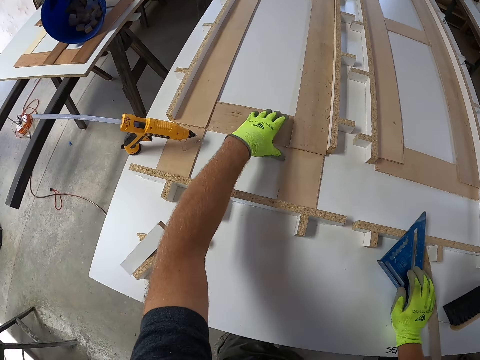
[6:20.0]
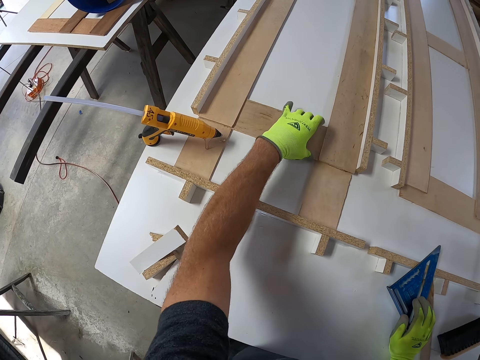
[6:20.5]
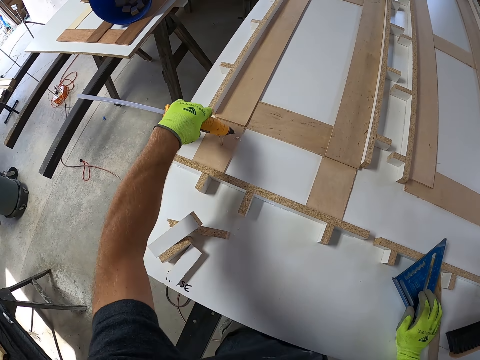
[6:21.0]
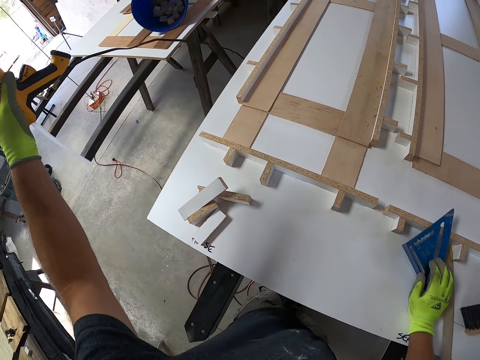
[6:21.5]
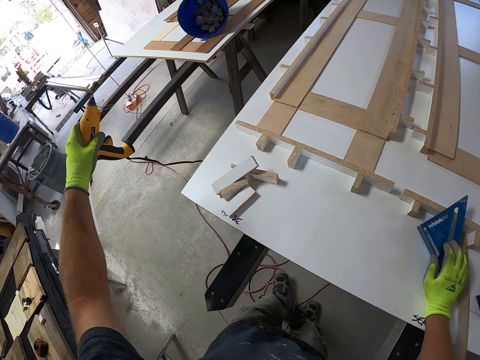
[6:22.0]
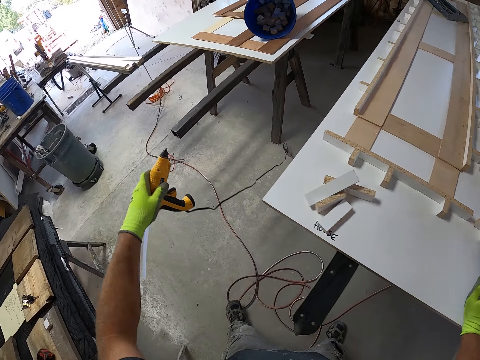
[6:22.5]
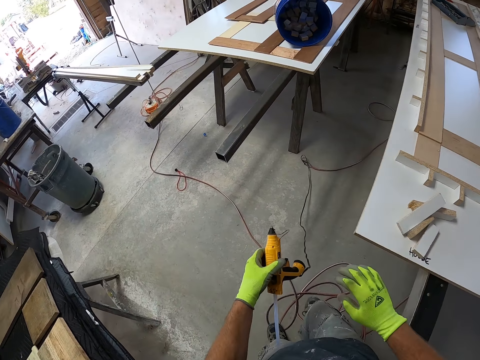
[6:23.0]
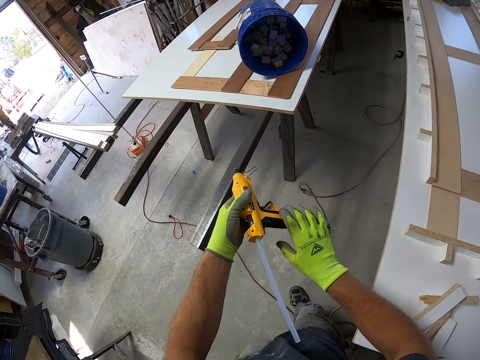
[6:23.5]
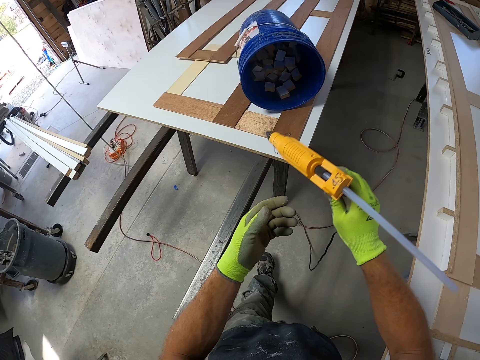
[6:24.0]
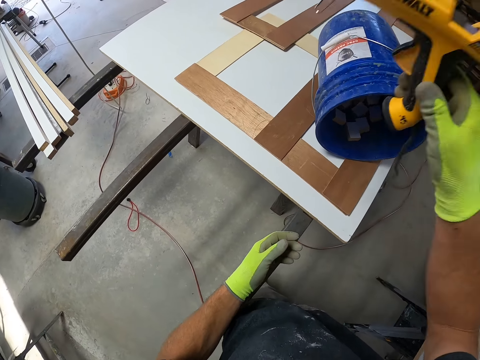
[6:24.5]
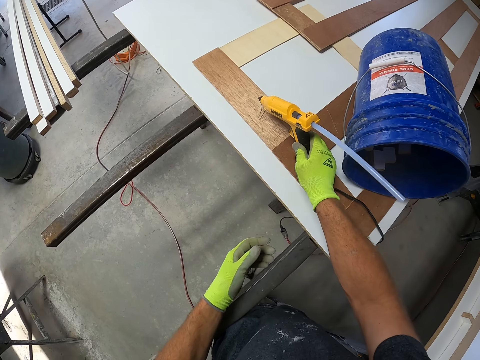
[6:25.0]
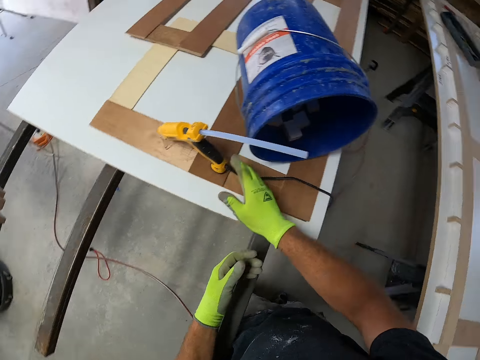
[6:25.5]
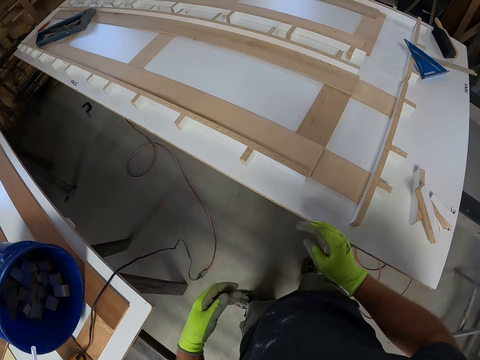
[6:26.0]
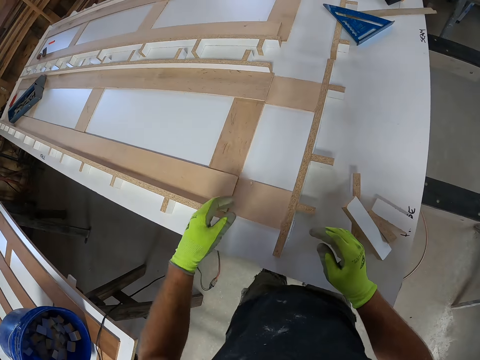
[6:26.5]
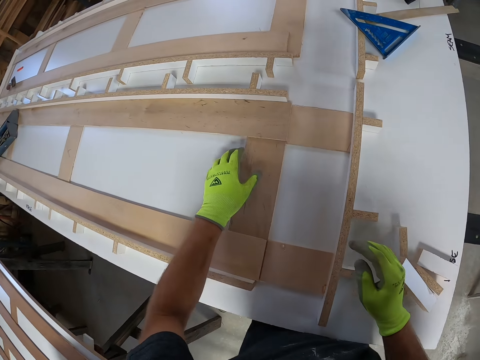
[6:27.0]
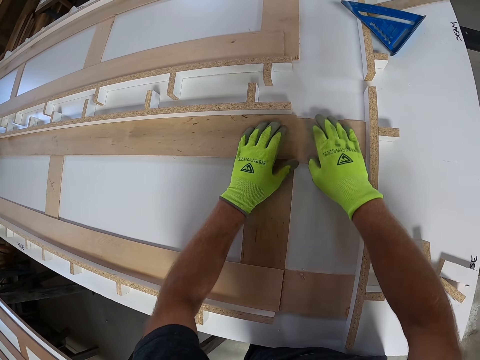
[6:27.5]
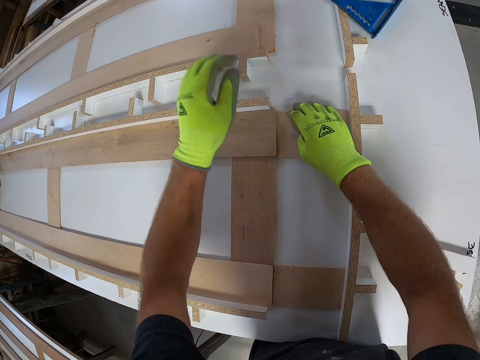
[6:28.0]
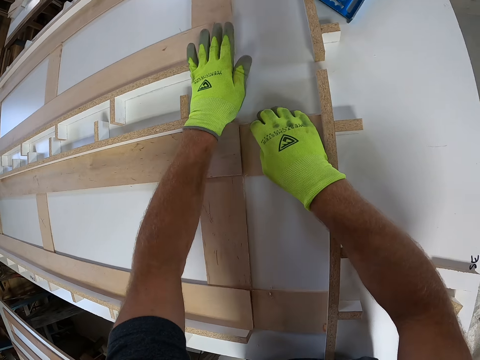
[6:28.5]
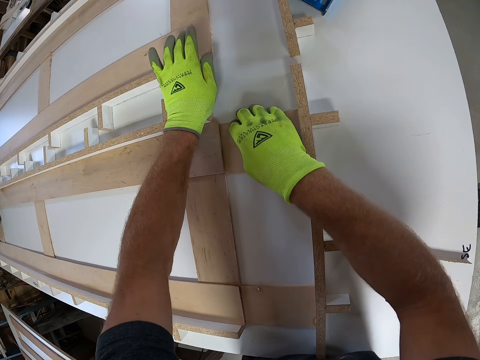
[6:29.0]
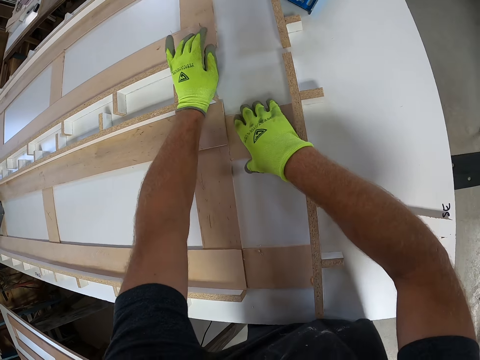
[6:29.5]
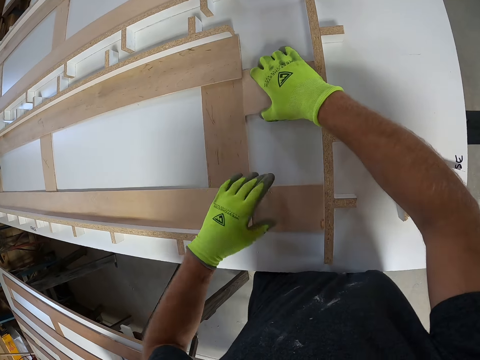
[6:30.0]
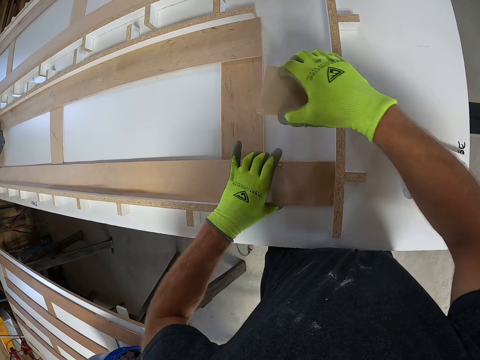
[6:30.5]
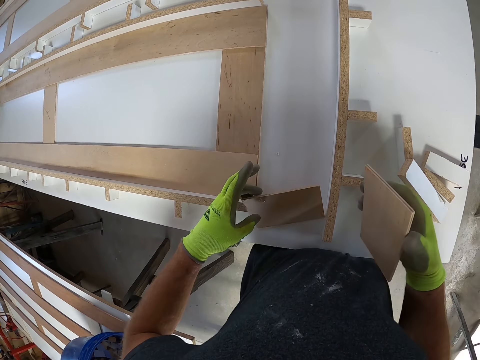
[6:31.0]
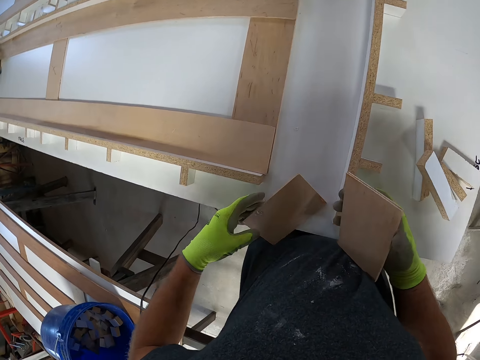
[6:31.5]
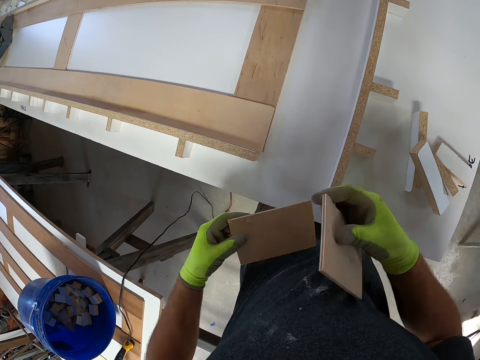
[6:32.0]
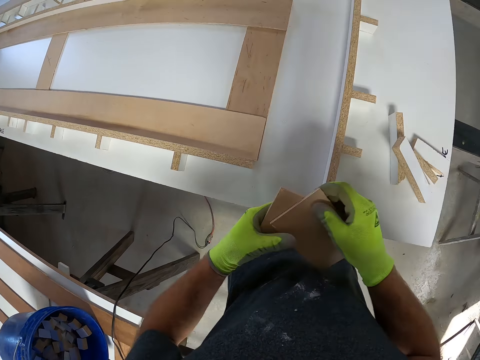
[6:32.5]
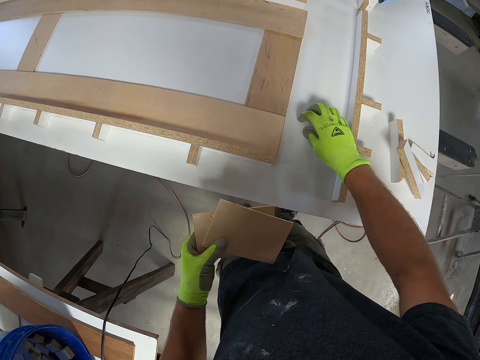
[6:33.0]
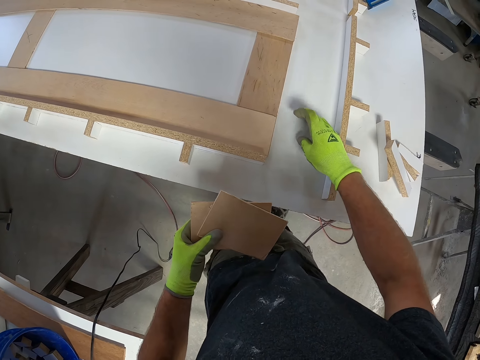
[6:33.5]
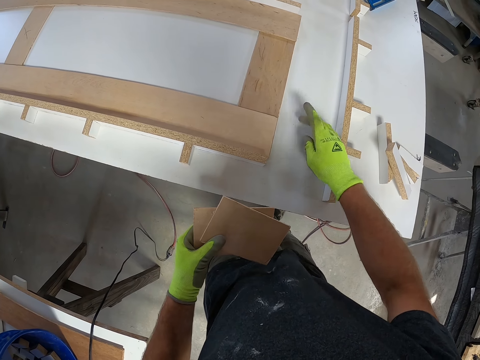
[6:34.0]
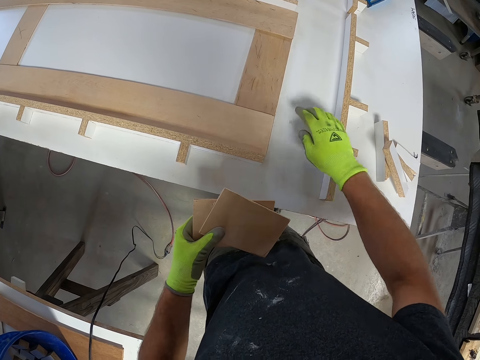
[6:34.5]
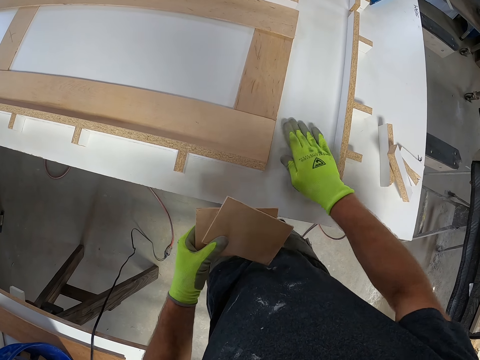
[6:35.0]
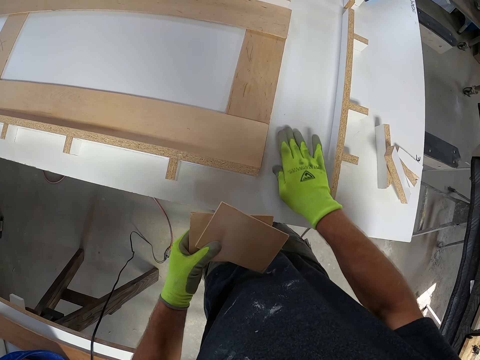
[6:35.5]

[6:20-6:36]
The camera wearer removes his hand from the pieces of wood. He holds a wood. He touches the wooden board structure. He takes the hot glue gun or glue dispenser gun from the board. He walks. He exchanges the glue dispenser gun to the other hand. He drops the hot glue gun on the wooden board. He turns. He holds the wood. He hits the wooden board structure with his hand. He removes a piece of wood from the board. He removes a piece of wood from the board again. He holds the wood with the other hand. He wipes the wooden board with his hand.

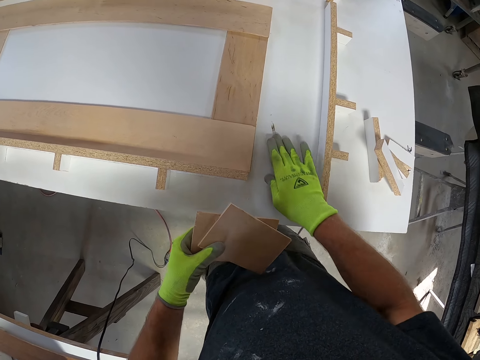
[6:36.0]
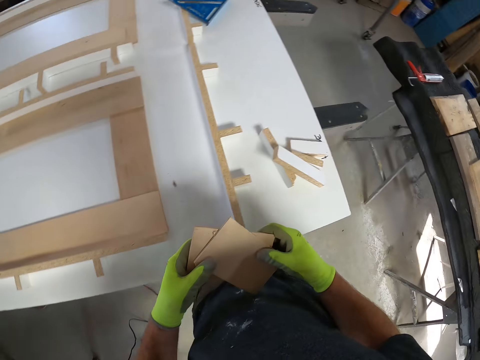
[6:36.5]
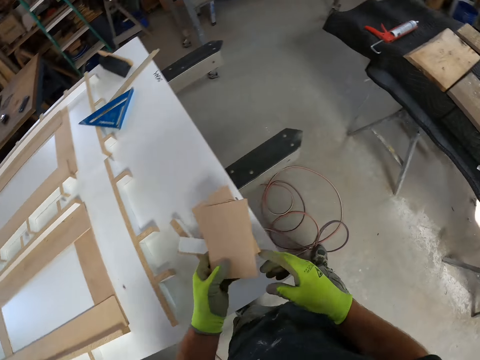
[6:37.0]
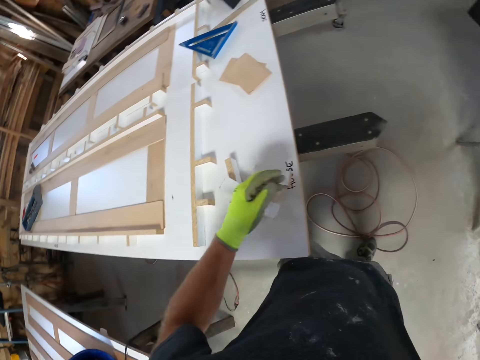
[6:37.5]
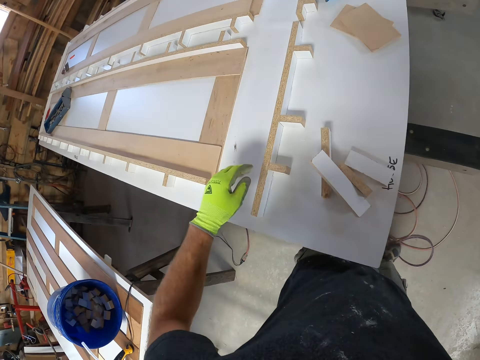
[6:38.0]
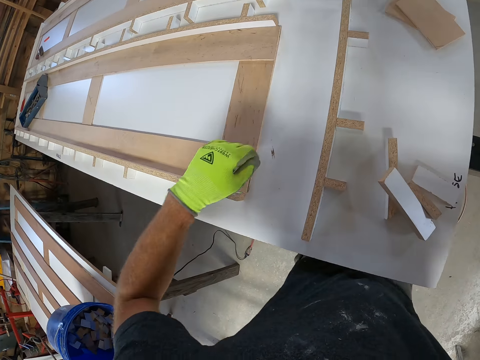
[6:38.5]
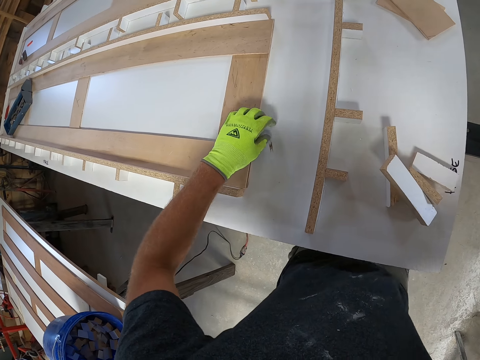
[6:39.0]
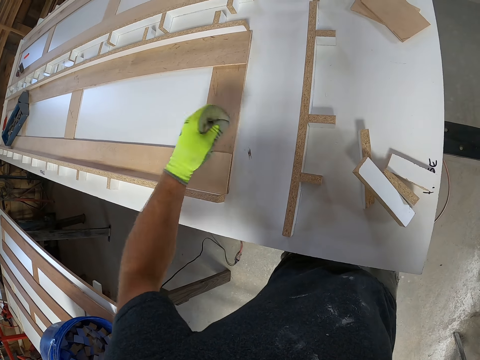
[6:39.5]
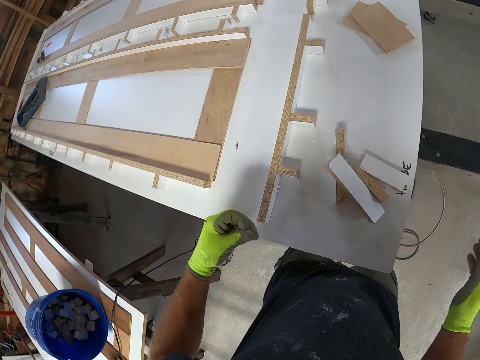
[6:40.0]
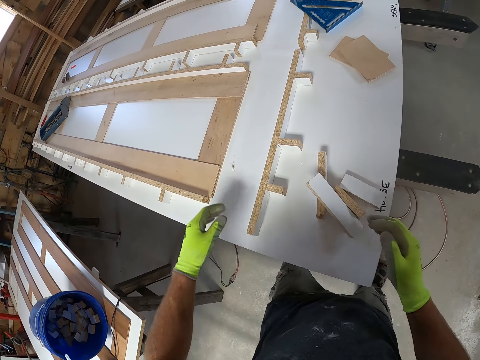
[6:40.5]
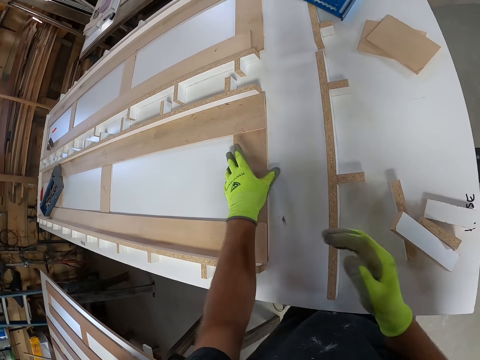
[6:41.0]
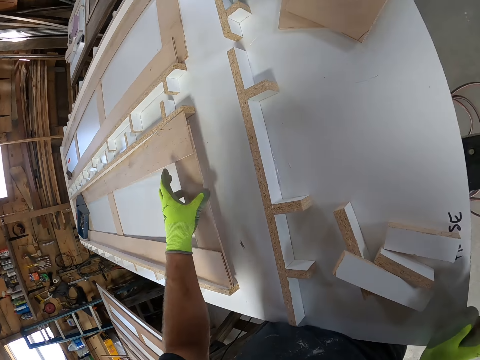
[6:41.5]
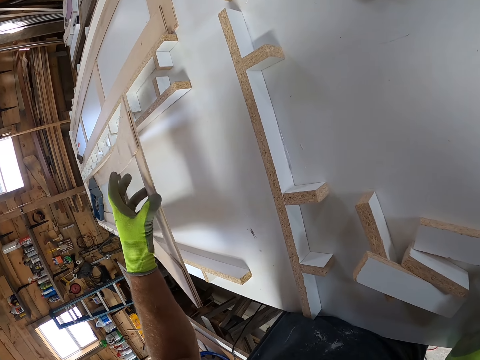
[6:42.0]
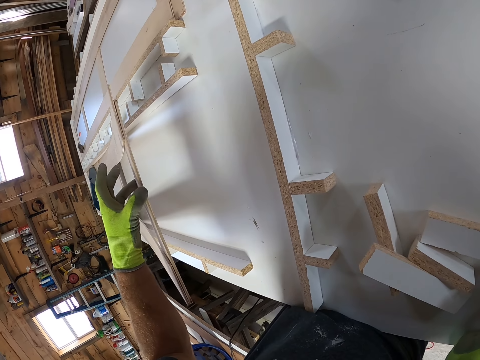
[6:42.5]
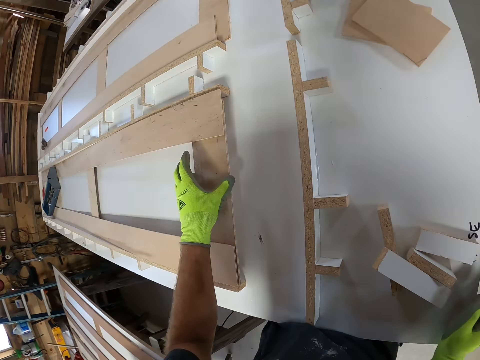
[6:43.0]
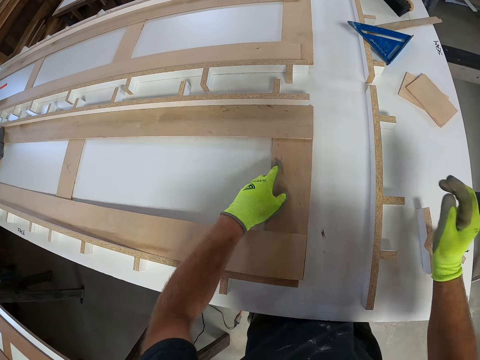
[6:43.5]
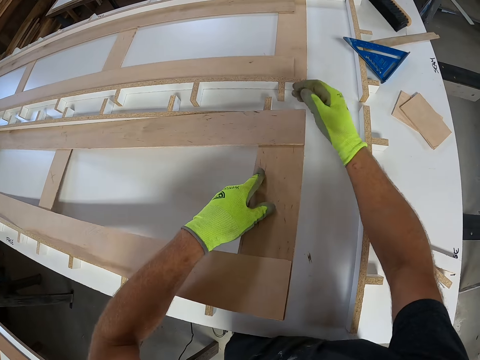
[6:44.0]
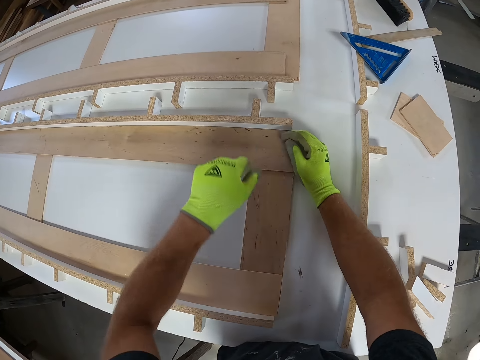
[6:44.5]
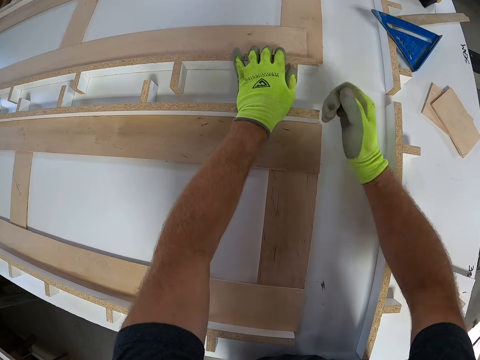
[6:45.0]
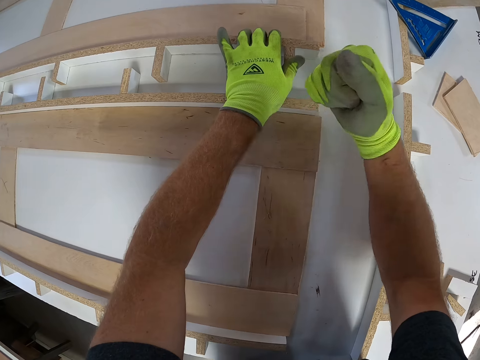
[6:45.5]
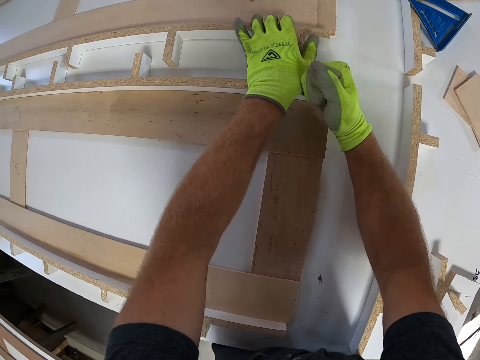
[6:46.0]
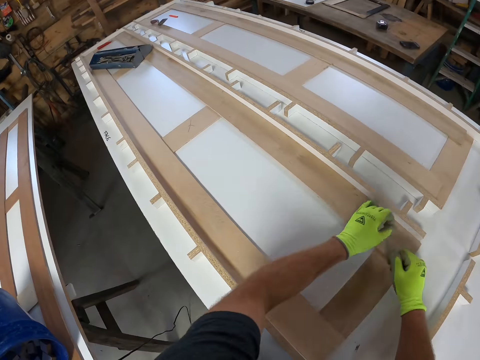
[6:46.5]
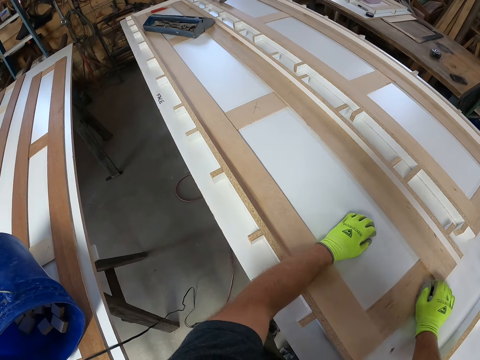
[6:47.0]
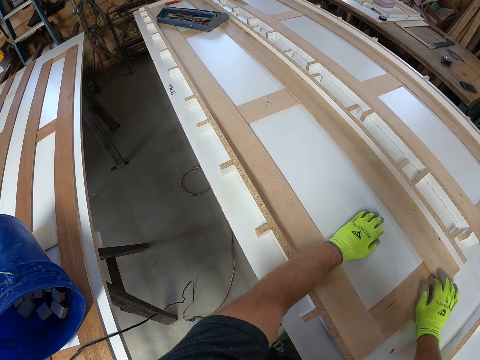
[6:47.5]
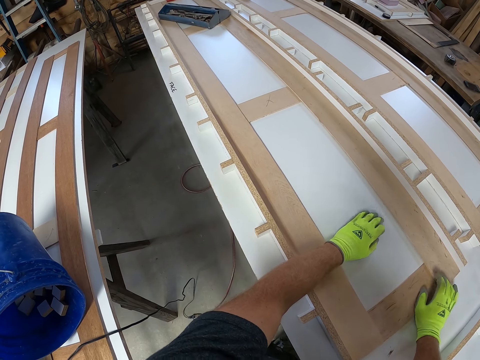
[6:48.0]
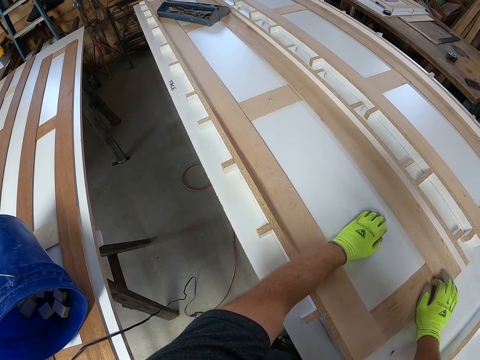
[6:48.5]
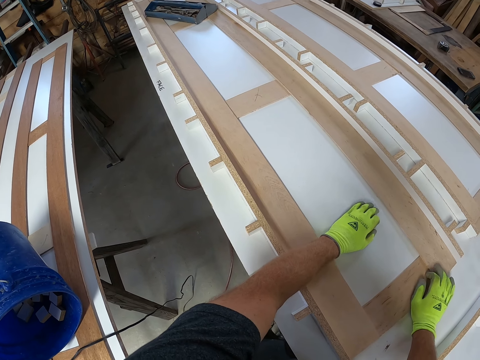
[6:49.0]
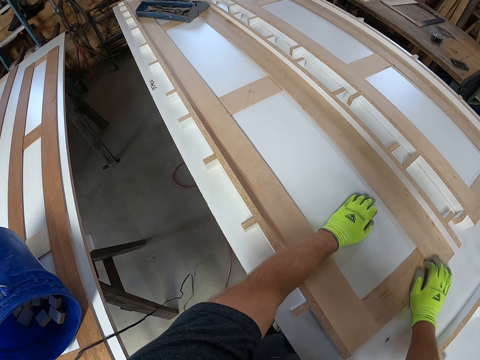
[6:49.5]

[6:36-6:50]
The camera wearer holds the wood with the other hand. He exchanges the wood to the other hand. He drops the pieces of wood on the board. He wipes the wooden board with his hand. He picks something. He puts a hand on the worktop. He lifts the wood from the board. He drops the wood on the board. He holds the wood with the other hand. He holds the other wood. He hits the wooden board structure with his fist. He removes his hands from the wood. He places his hands on the board. He moves his fingers.
